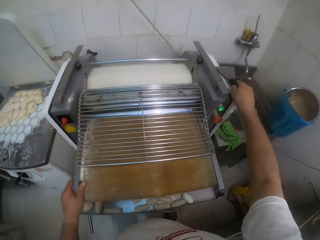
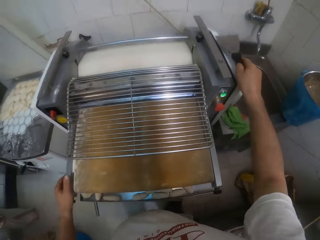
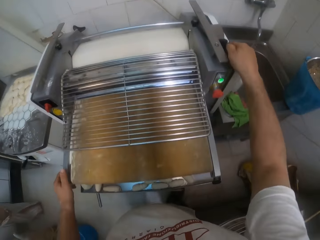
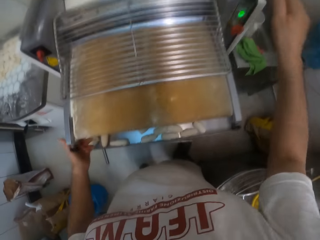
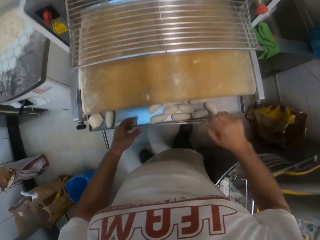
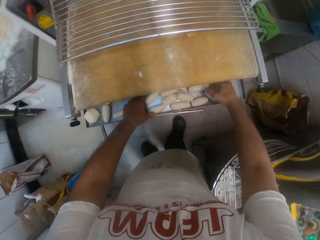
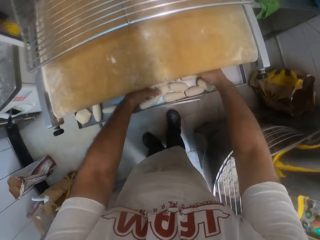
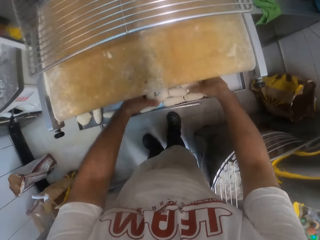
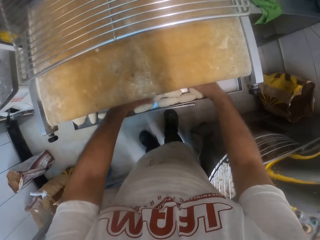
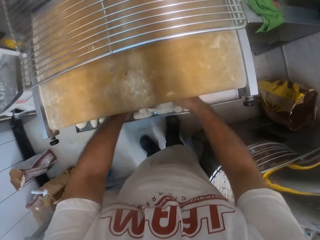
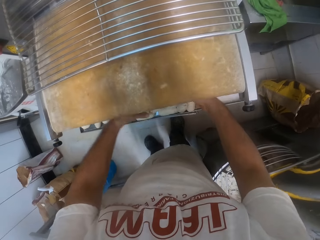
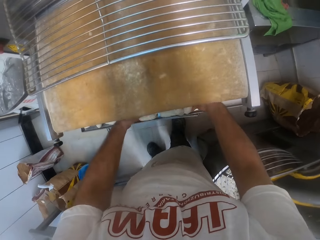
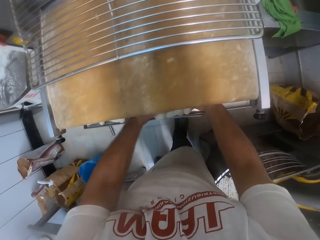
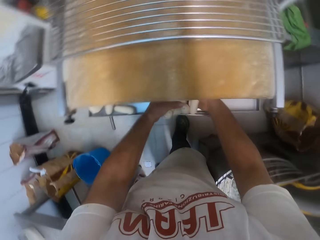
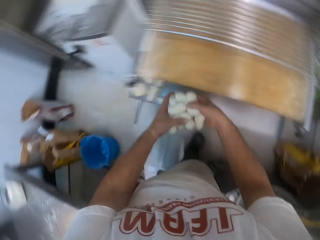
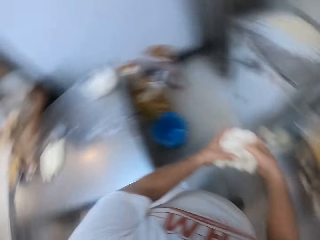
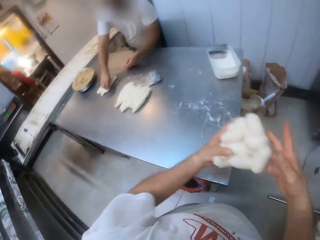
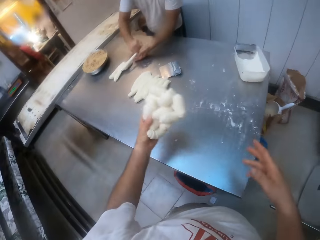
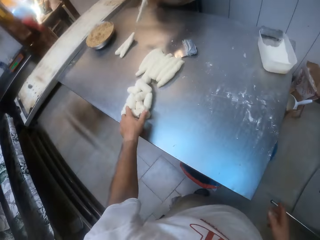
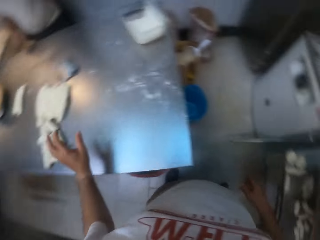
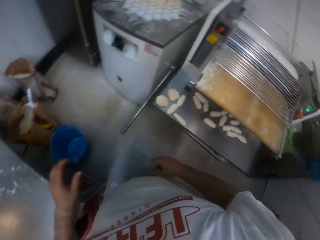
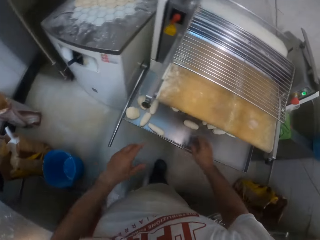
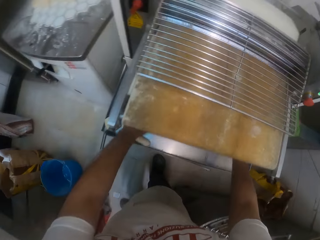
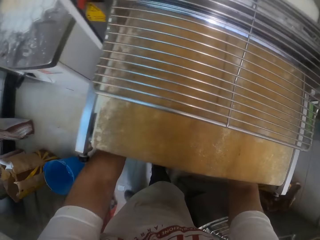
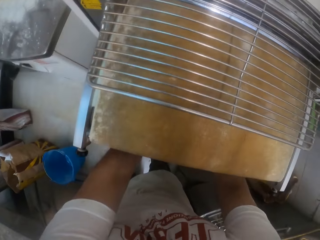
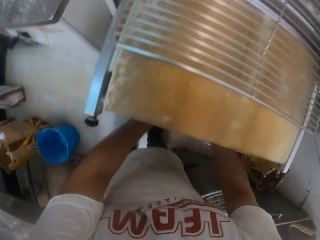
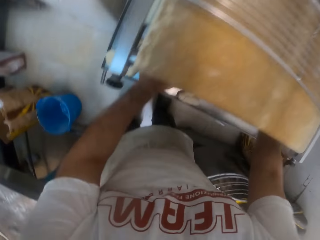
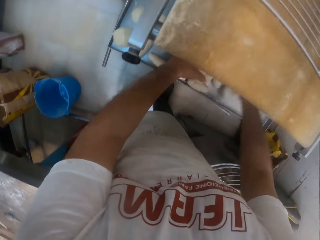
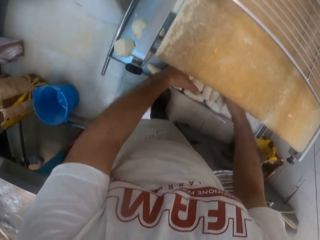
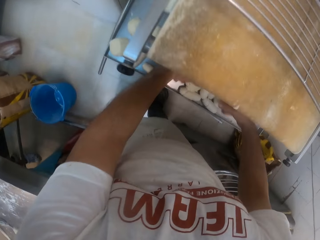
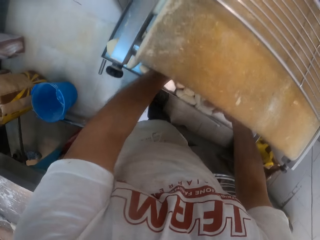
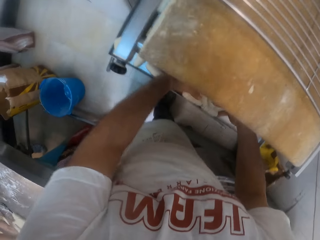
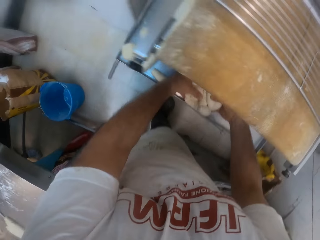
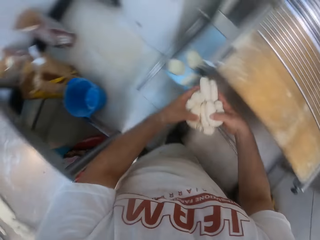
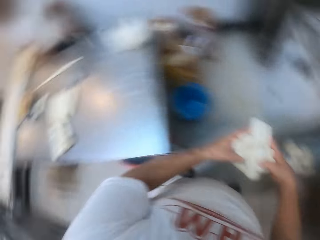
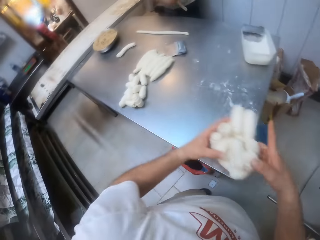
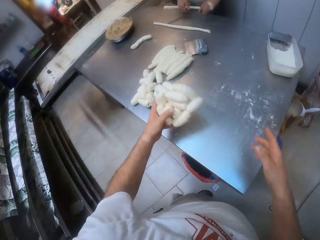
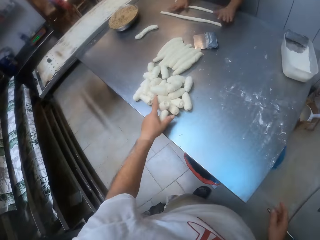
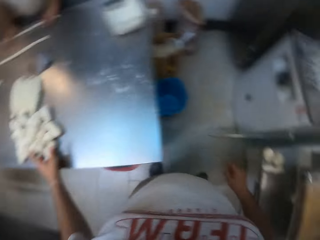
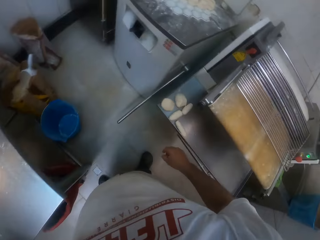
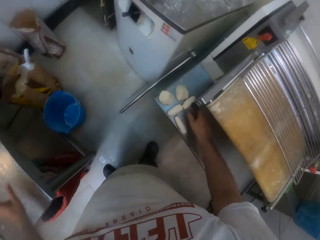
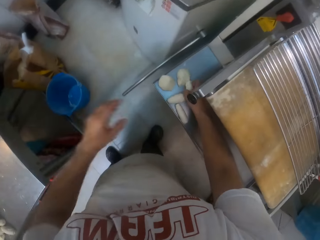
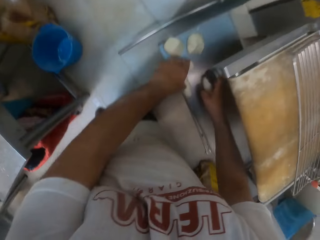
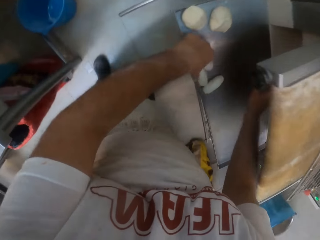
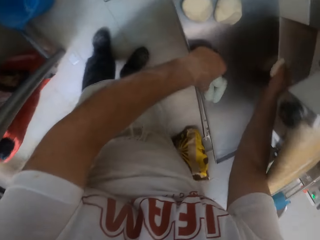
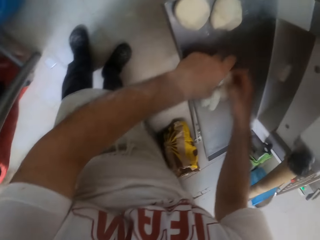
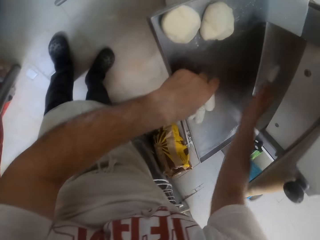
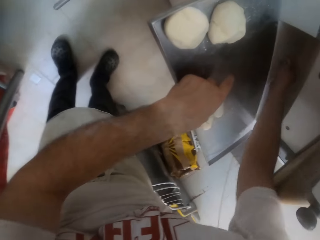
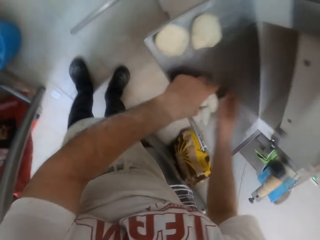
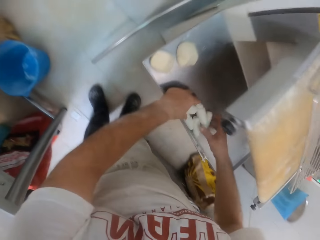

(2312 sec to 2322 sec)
The camera wearer places the kitchen spatula on the top of the dough sheeter with his right hand. He moves both hands. He picks the dough. He packs pieces of dough from the bottom layer of the dough sheeter to the table with both hands. The man picks a piece of dough from the table with his right hand. The camera wearer makes a step. He drops the dough on the table. He makes a step. He picks the dough. The man rolls the piece of dough on the table with both hands. The camera wearer lifts the dough. He drops the dough on the table. He picks the dough. He packs pieces of dough from the bottom layer of the dough sheeter to the table with both hands.

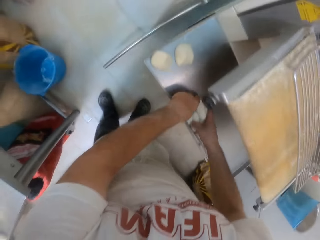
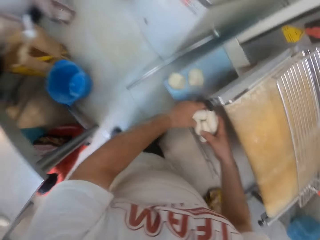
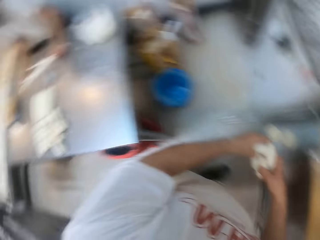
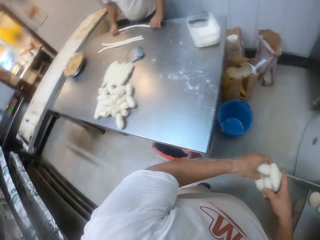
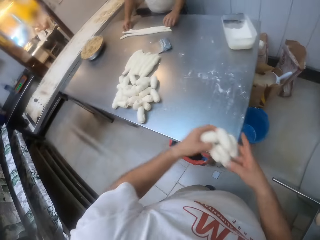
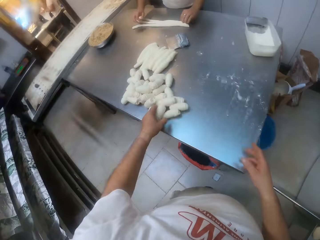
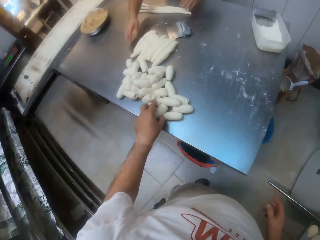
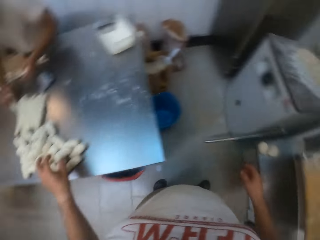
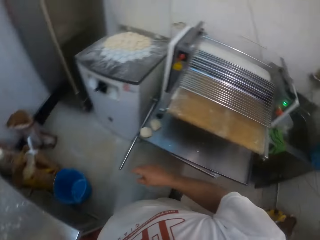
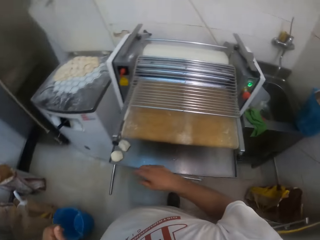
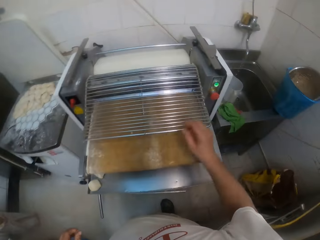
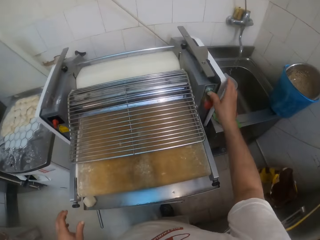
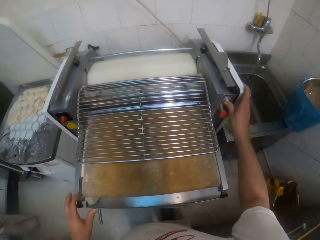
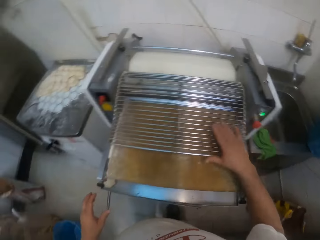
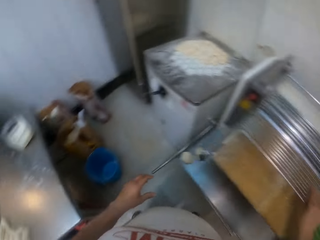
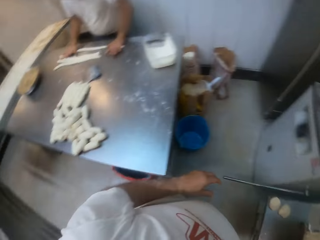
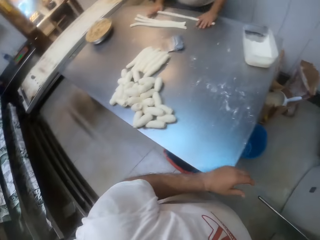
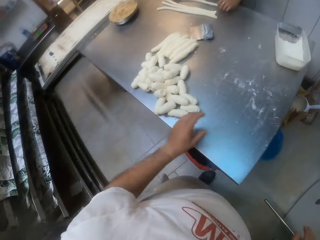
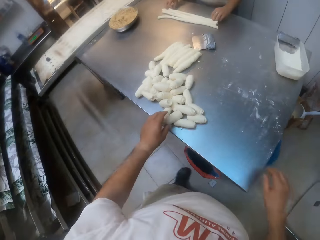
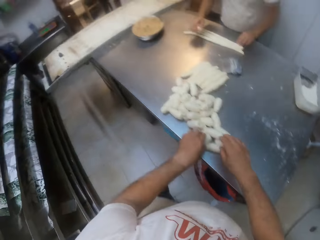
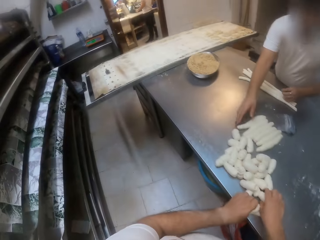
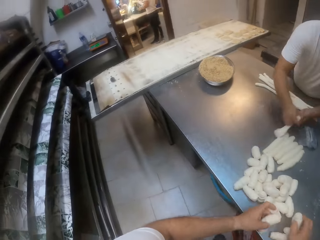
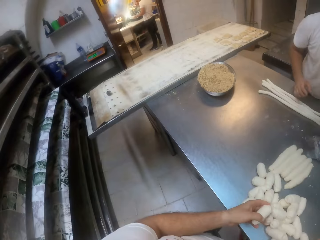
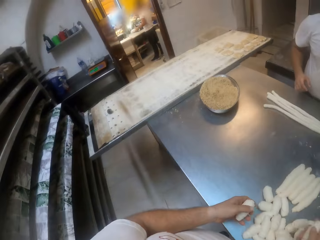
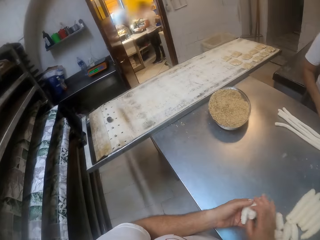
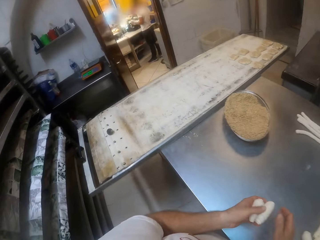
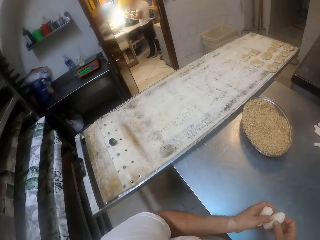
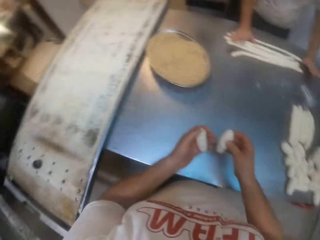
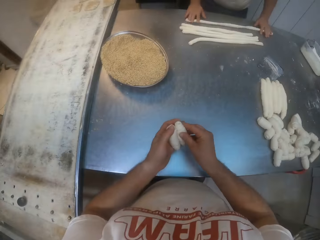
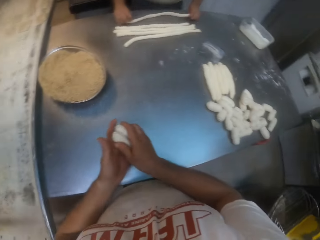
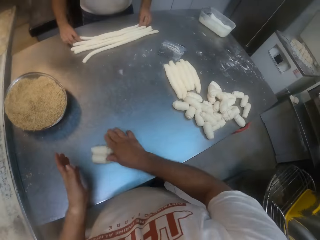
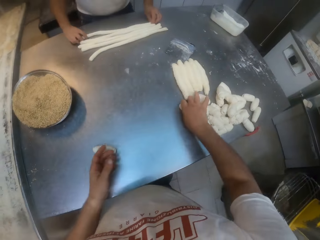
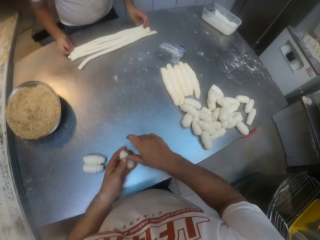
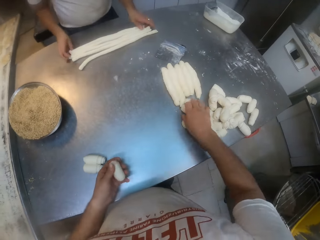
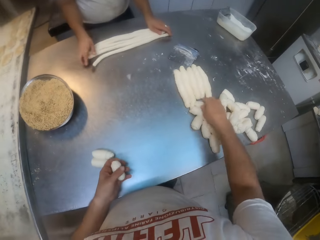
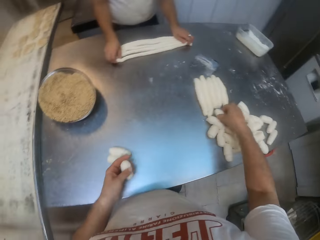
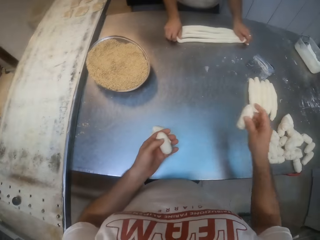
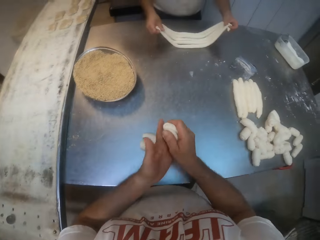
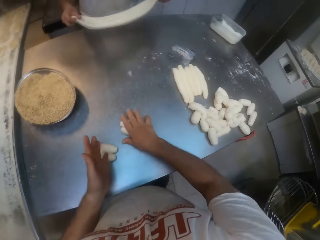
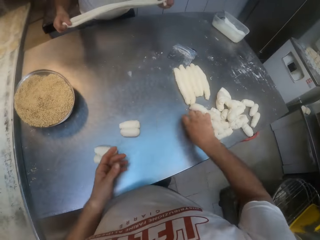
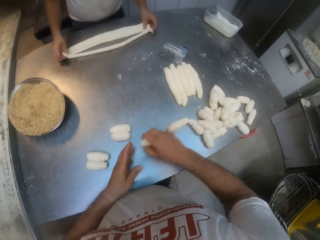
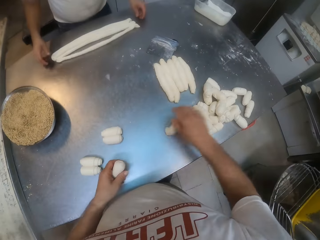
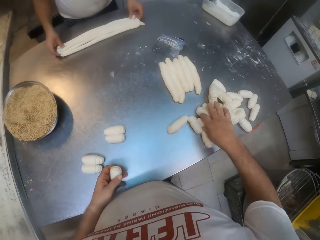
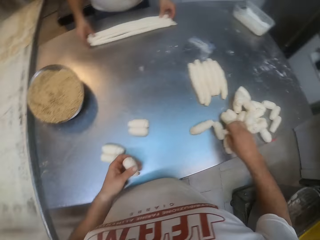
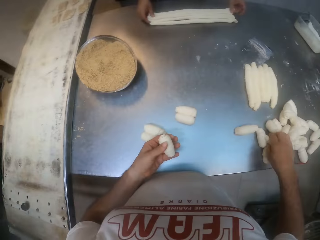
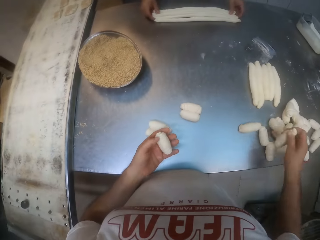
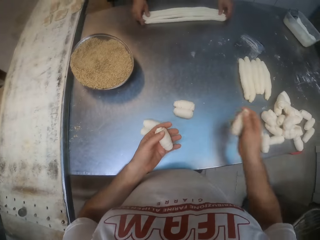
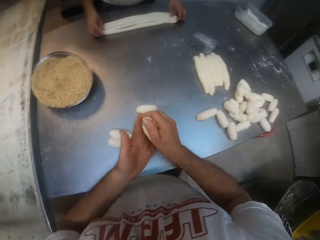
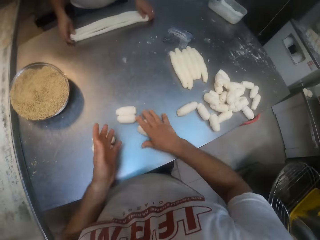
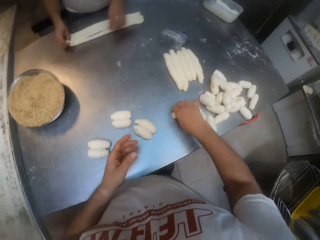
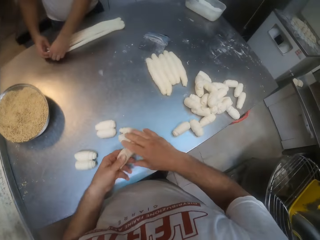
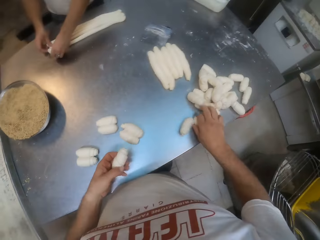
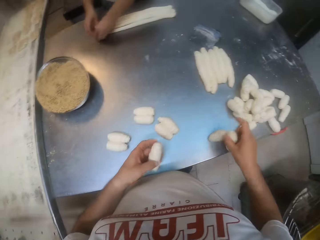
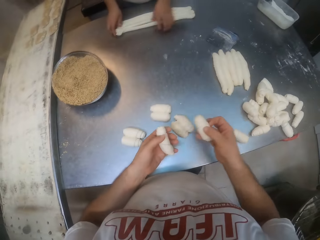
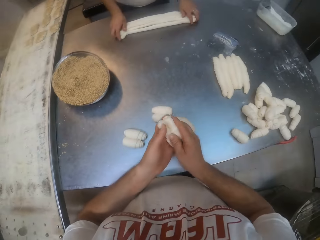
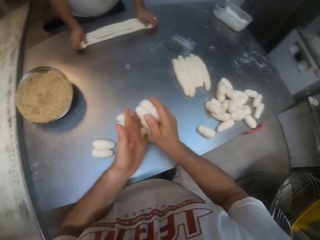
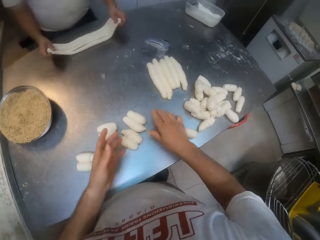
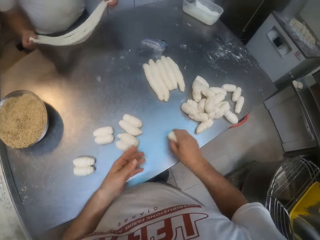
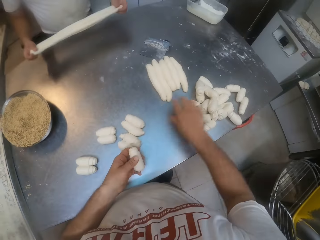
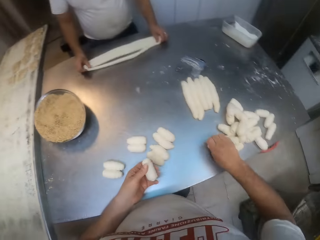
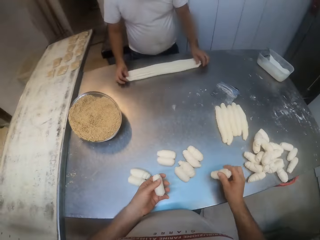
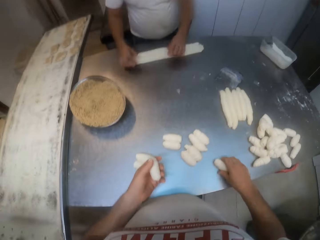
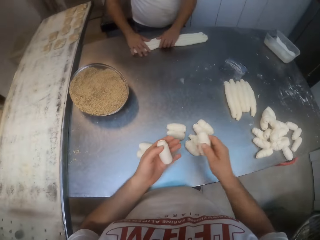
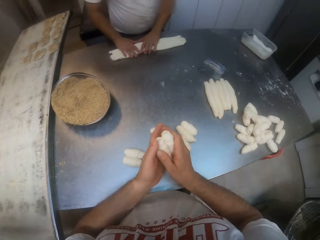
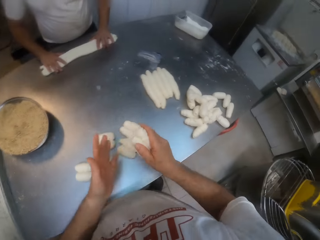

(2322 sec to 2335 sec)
The camera wearer lifts the dough on the table. The man picks a piece of dough from the table with his right hand. The camera wearer looks around. He presses a button on the dough sheeter with his right hand. He holds the machine. He touches the top of the dough sheeter with his right hand. The man rolls the piece of dough on the table with both hands. The camera wearer looks around. He touches the dough. He picks pieces of dough from the table with both hands. The man picks a piece of dough from the table with his right hand. The man rolls the piece of dough on the table with both hands. The camera wearer presses the pieces of dough together with both hands. He places the dough on the table with his right hand. He picks a piece of dough from the table with his right hand. He passes the piece of dough from his right hand to his left hand. The man adjusts pieces of dough on the table with both hands. The camera wearer picks a piece of dough from the table with his right hand. He presses the pieces of dough together with both hands. He places the dough on the table with his right hand. He picks a piece of dough from the table with his right hand. He passes the piece of dough from his right hand to his left hand. He picks a piece of dough from the table with his right hand. He presses the pieces of dough together with both hands. He places the dough on the table with his right hand. He picks a piece of dough from the table with his right hand. He passes the piece of dough from his right hand to his left hand. He picks a piece of dough from the table with his right hand. He presses the pieces of dough together with both hands. He places the dough on the table with his right hand. He picks a piece of dough from the table with his right hand. He passes the piece of dough from his right hand to his left hand. He picks a piece of dough from the table with his right hand. He presses the pieces of dough together with both hands.
